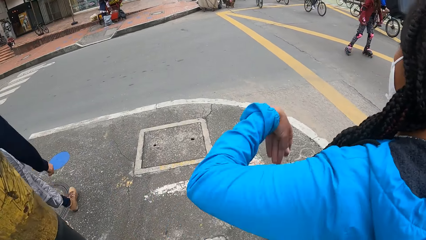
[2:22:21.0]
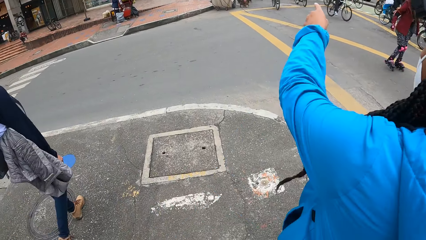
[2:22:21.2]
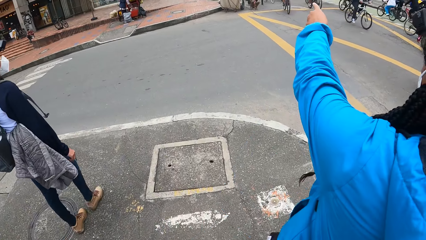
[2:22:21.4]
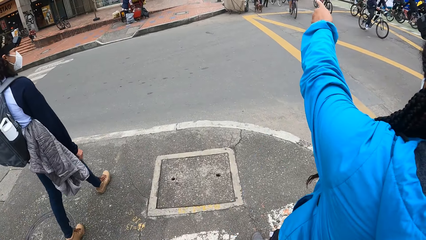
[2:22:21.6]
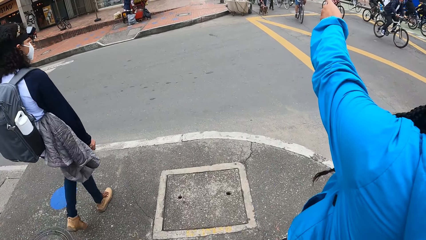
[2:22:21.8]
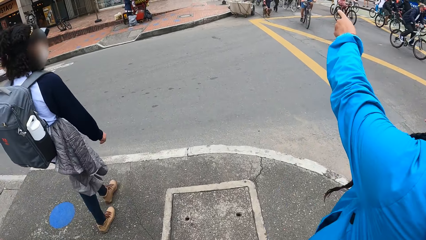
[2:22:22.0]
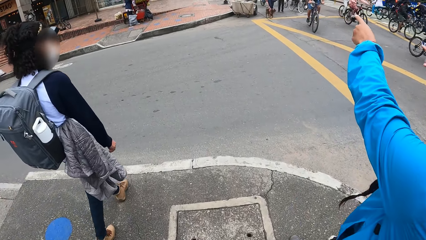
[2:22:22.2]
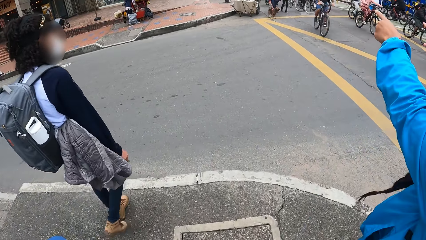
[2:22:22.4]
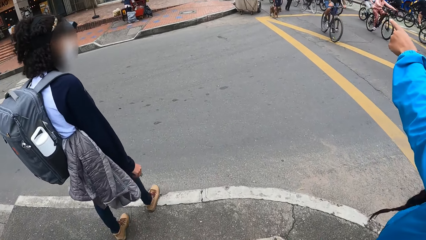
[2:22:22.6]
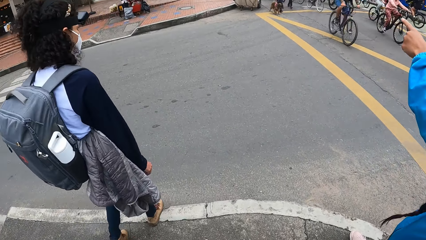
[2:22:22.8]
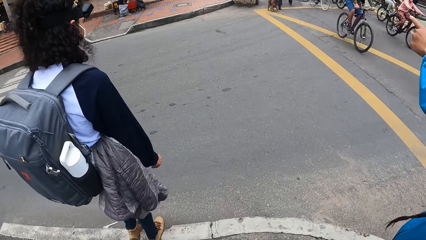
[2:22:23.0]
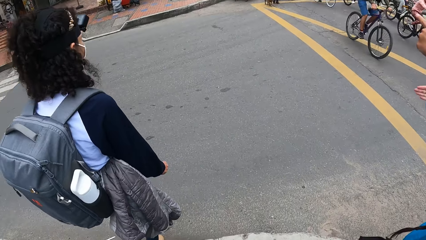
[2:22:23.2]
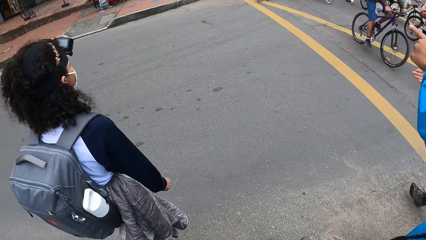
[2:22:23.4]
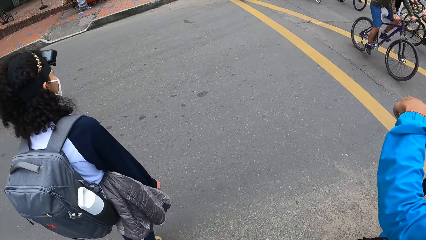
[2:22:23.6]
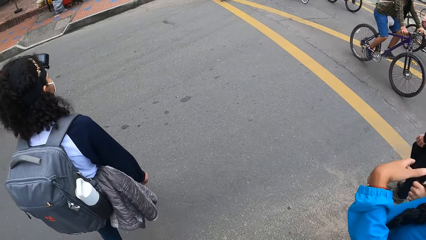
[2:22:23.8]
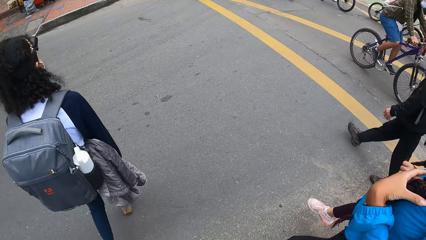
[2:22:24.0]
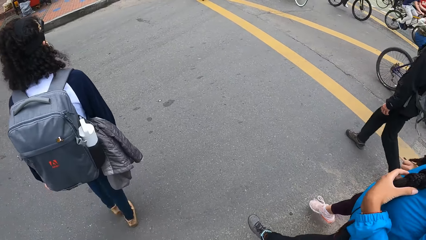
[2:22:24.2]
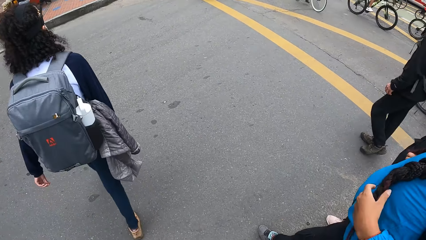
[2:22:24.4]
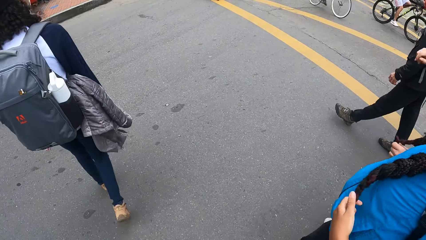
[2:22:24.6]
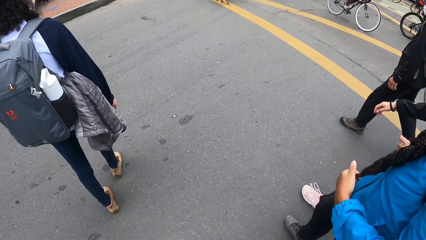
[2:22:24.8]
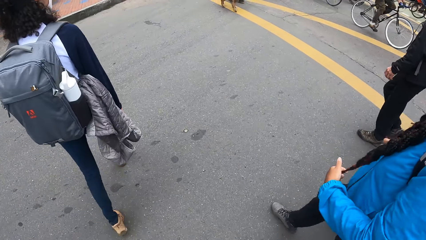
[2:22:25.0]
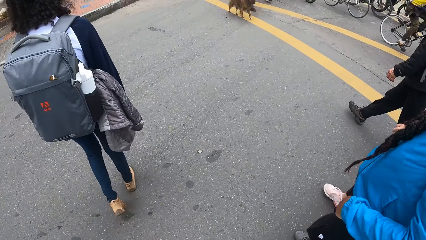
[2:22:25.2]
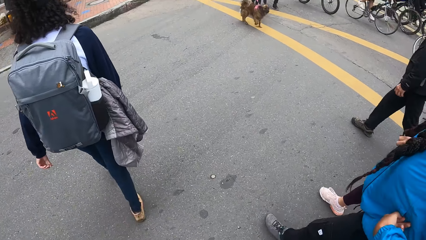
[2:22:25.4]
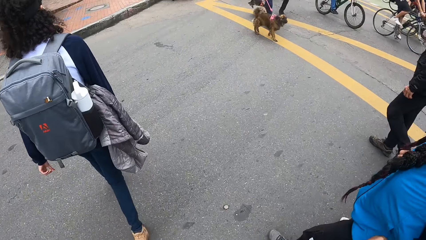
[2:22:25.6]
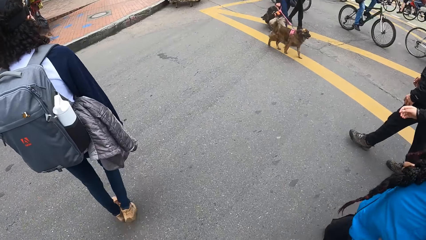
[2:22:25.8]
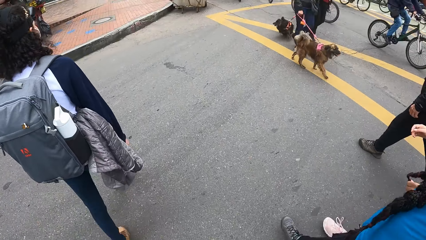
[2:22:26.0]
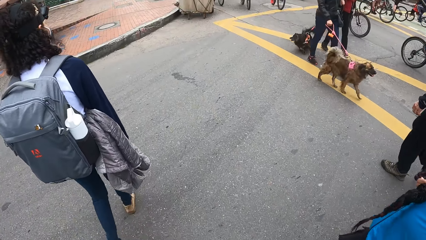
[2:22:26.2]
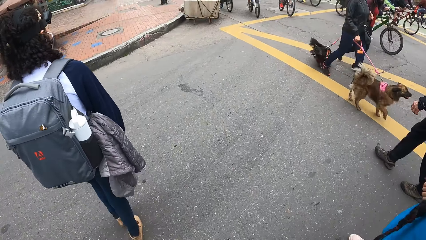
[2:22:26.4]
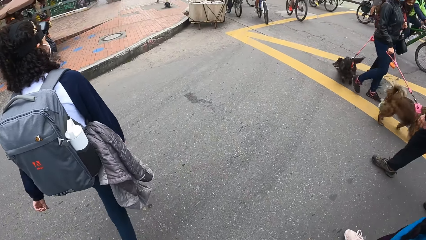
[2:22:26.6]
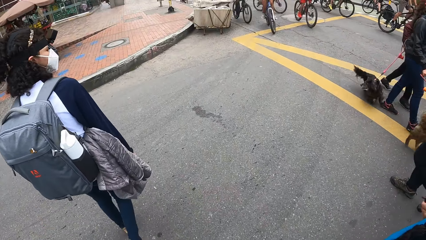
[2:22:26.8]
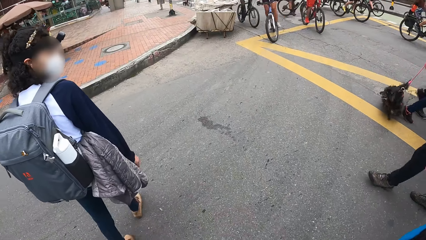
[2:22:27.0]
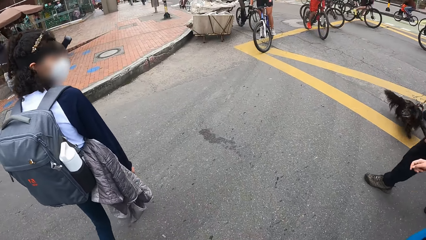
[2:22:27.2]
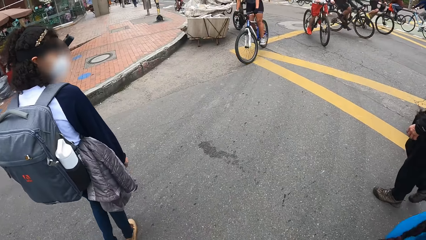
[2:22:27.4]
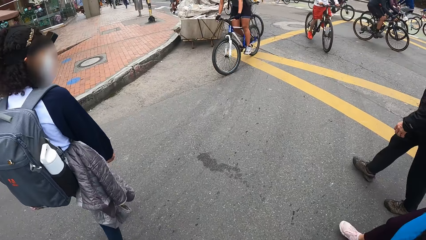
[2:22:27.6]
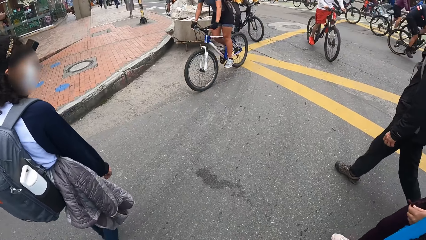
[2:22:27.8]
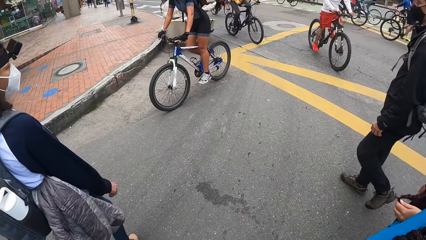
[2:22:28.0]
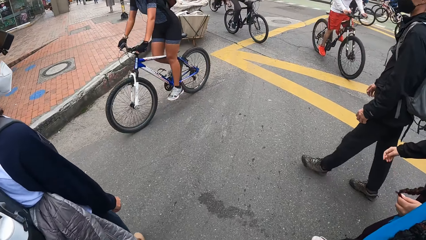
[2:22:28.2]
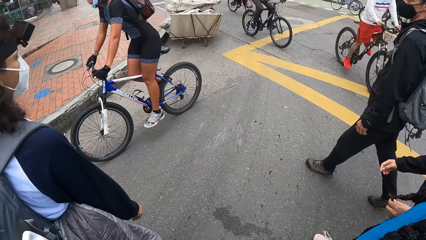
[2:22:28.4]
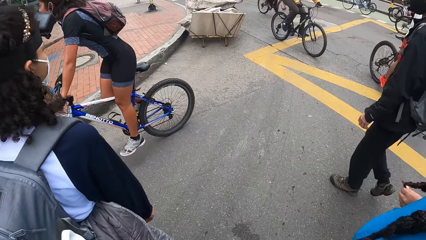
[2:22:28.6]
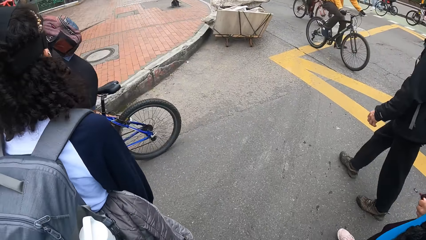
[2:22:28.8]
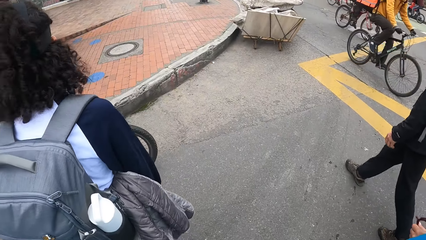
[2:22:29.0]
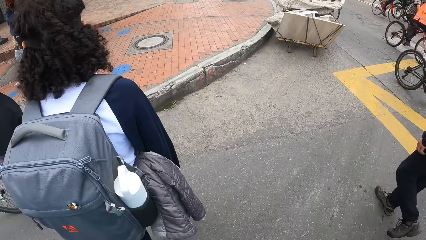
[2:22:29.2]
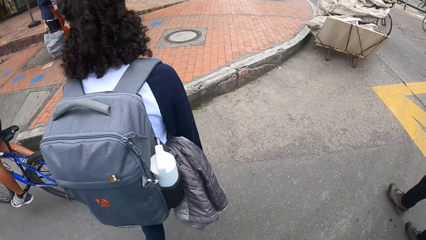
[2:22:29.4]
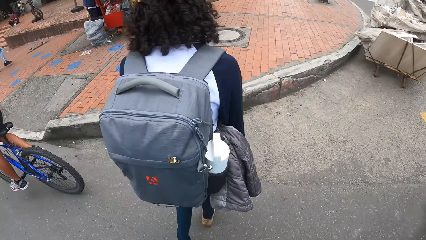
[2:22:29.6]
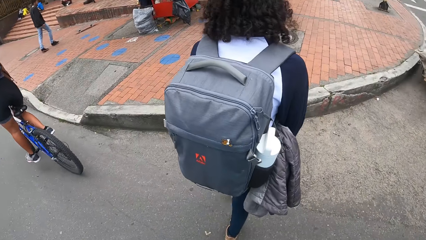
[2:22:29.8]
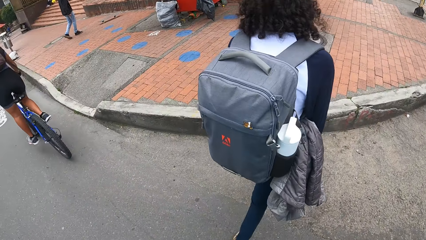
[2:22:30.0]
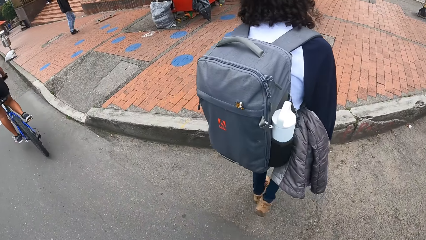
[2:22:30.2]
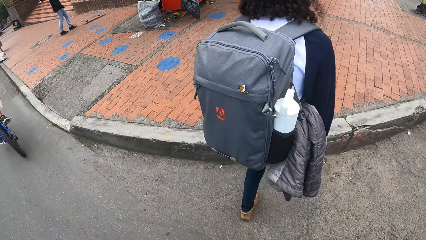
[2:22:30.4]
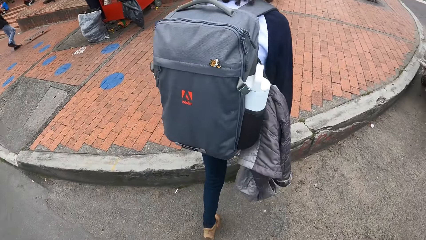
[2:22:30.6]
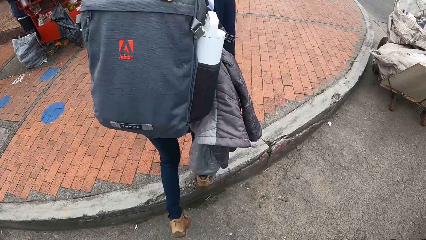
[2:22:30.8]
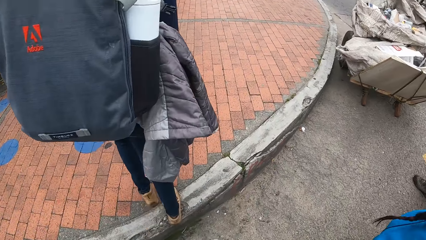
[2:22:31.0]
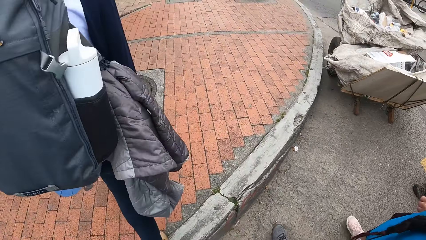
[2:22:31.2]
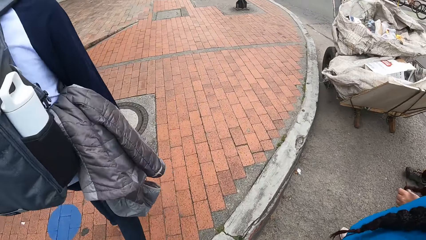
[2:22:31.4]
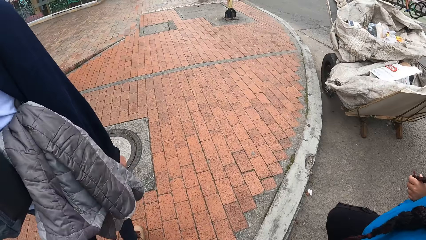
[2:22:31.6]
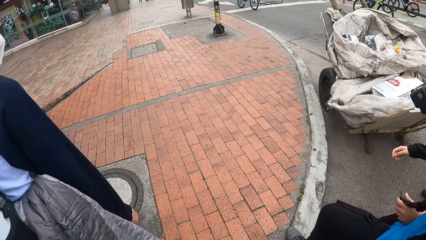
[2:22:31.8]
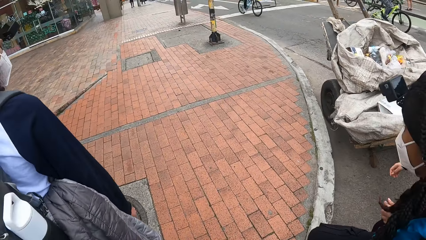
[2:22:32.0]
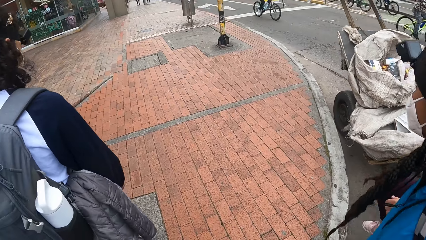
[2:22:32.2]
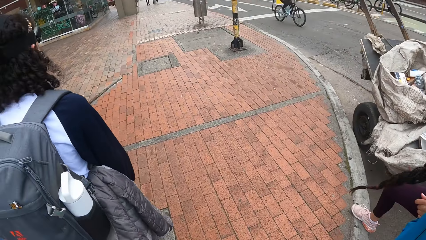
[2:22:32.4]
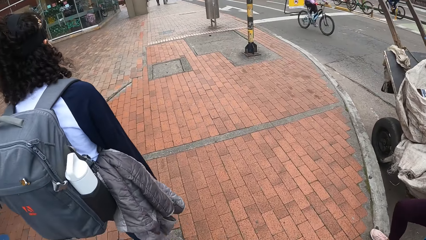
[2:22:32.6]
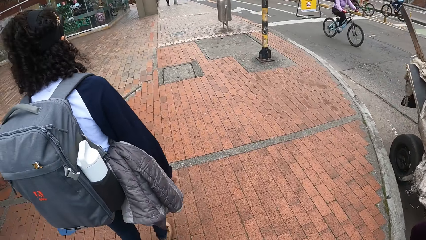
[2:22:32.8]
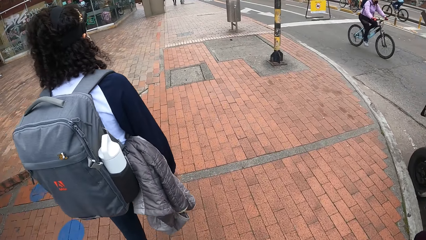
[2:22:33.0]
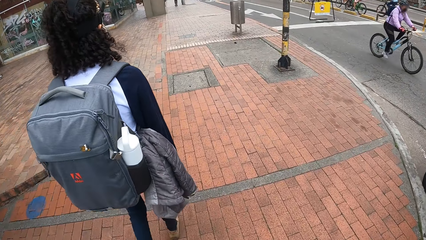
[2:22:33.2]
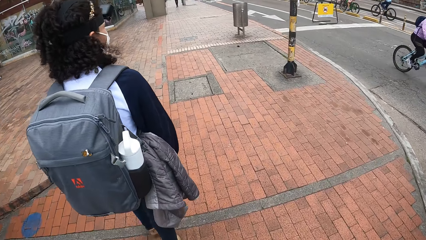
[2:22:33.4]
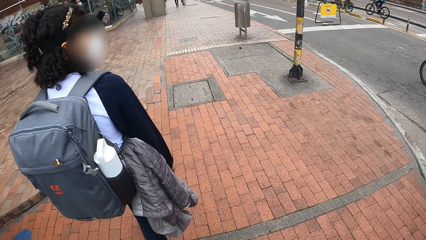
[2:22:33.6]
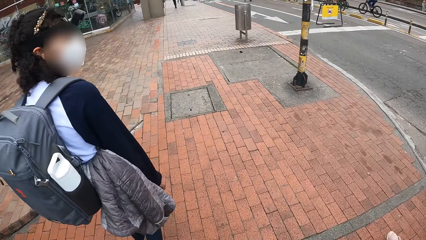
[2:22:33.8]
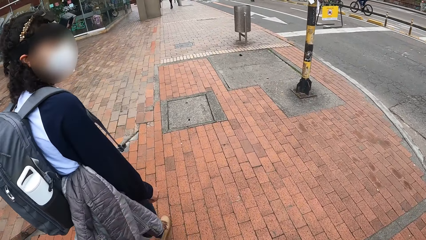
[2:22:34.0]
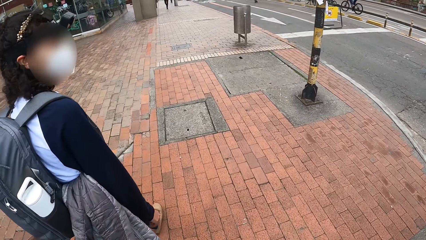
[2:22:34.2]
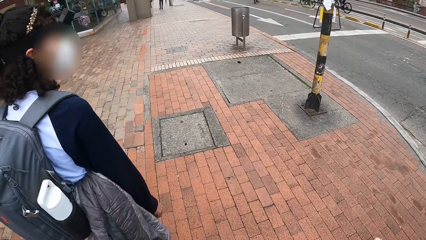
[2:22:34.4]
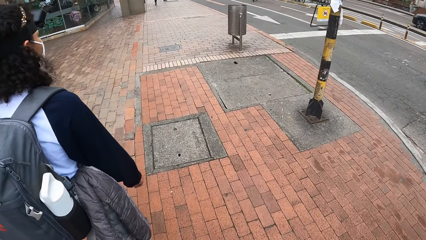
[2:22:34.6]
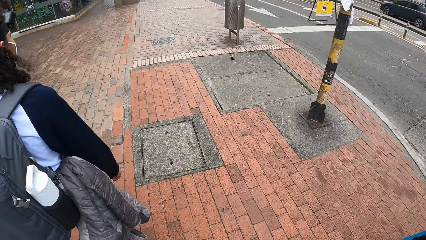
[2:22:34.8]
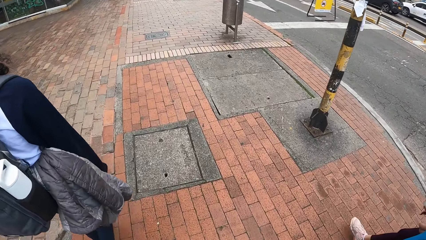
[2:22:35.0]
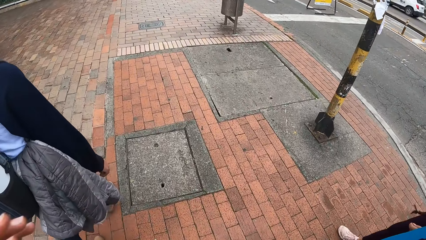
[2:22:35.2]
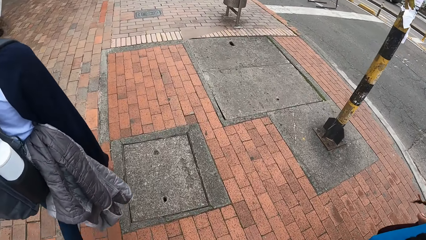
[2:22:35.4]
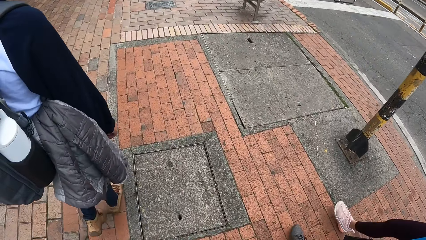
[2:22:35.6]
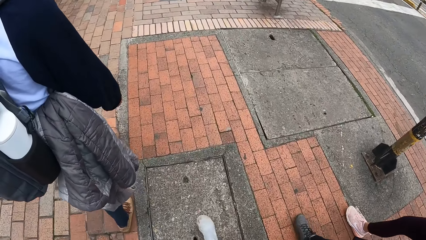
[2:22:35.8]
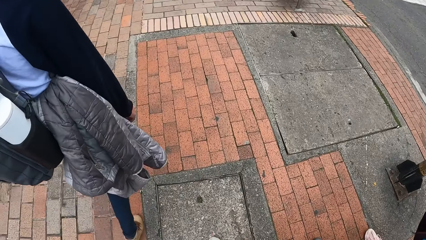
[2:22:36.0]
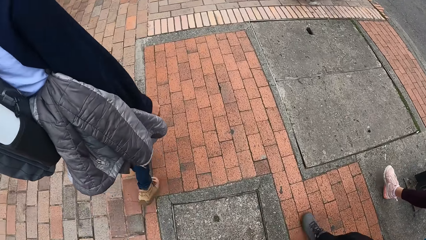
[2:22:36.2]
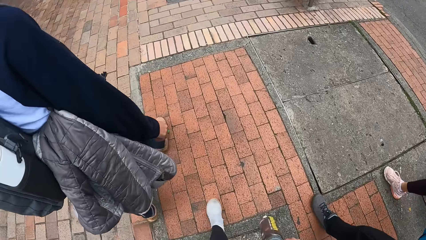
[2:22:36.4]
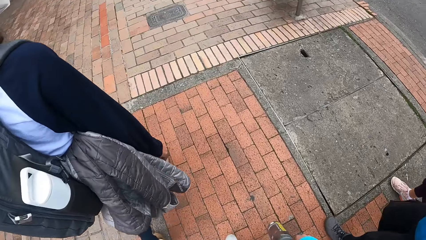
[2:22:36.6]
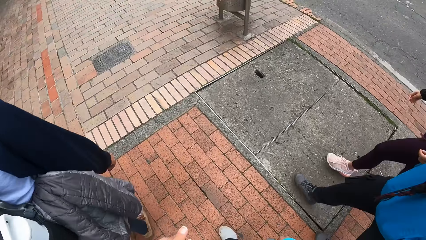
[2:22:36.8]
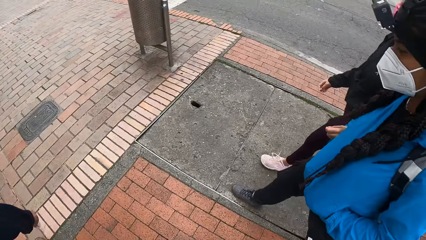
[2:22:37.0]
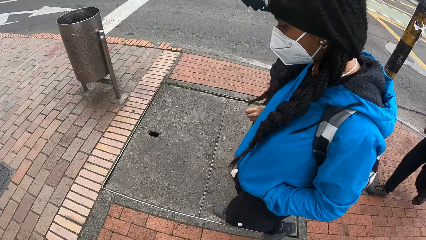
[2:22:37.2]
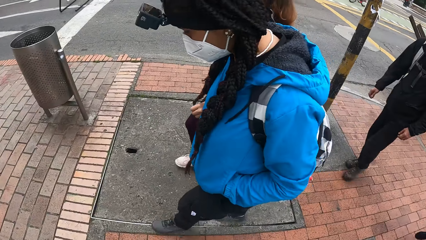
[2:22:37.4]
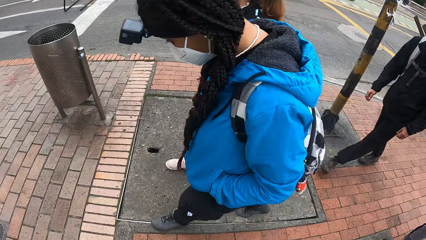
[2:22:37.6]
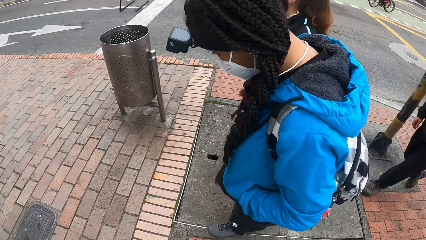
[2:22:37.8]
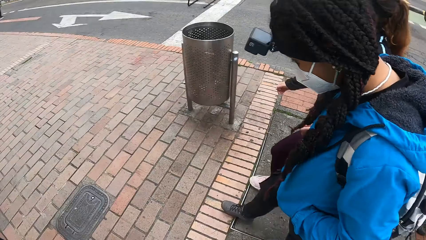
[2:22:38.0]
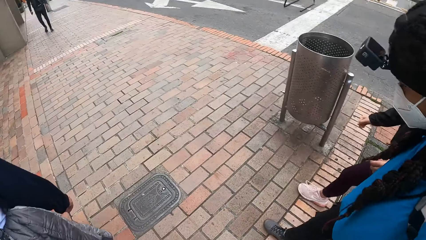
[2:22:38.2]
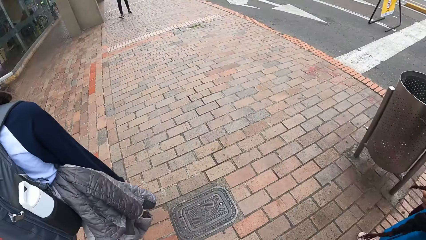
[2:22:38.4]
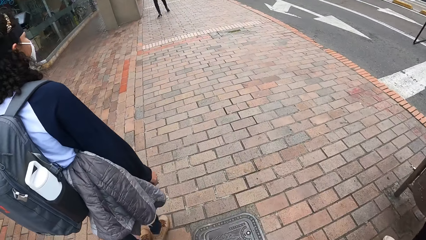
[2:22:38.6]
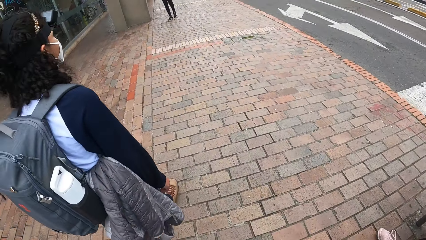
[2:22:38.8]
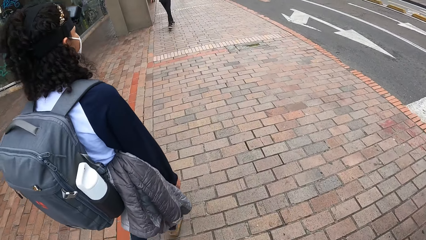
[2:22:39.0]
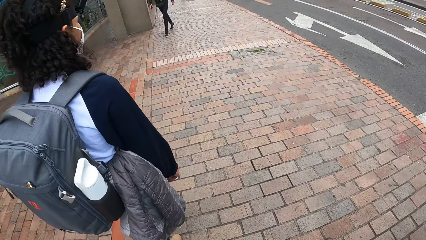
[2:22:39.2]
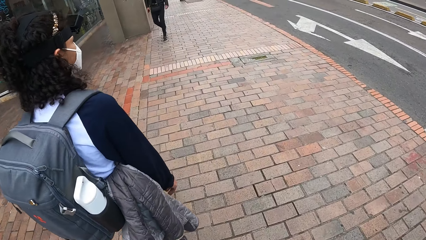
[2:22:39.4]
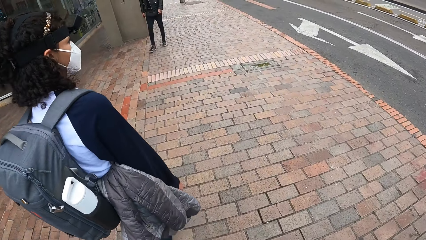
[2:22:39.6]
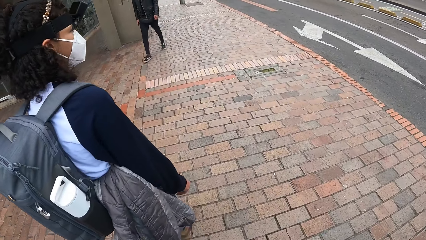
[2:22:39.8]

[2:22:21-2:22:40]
A woman lifts up the hand. The camera wearer walks along the road. They walk on a walkway with the group of people. Another woman talks to the camera wearer. The camera wearer walks along the road.
